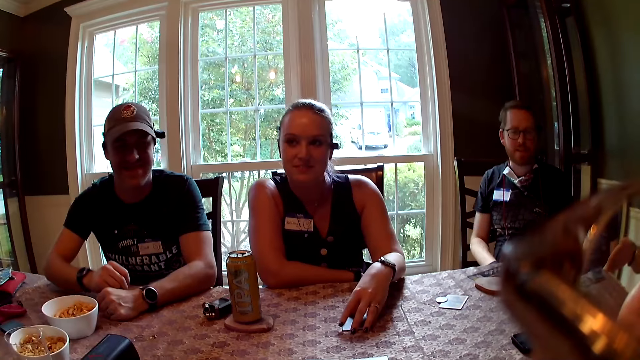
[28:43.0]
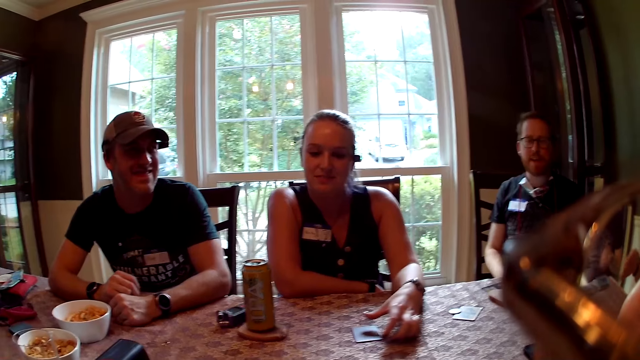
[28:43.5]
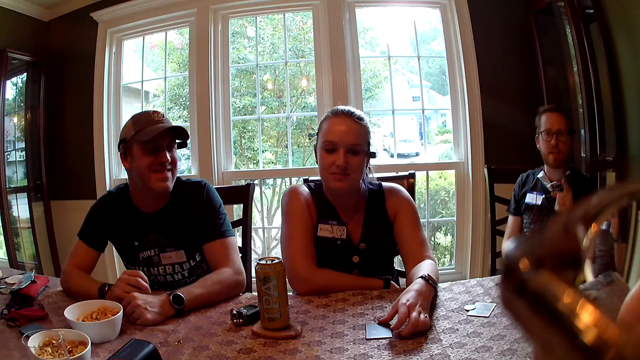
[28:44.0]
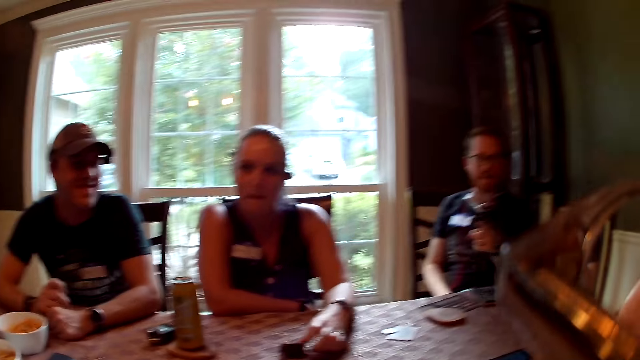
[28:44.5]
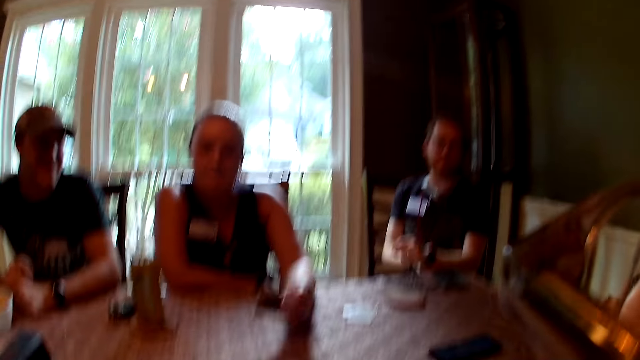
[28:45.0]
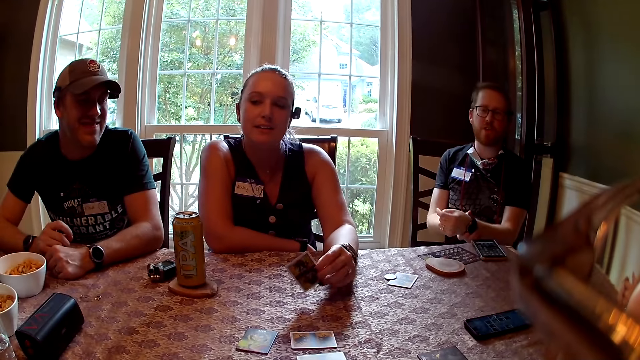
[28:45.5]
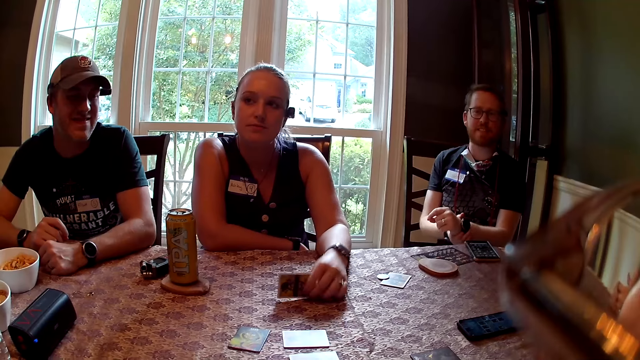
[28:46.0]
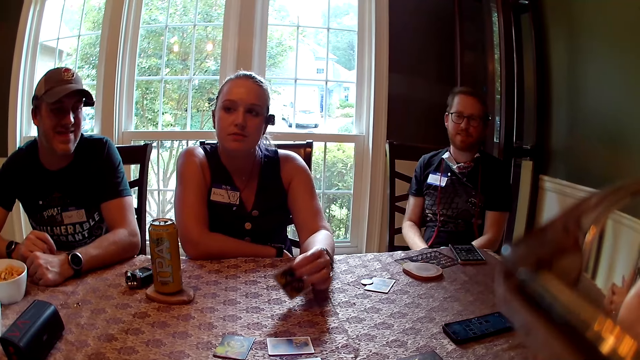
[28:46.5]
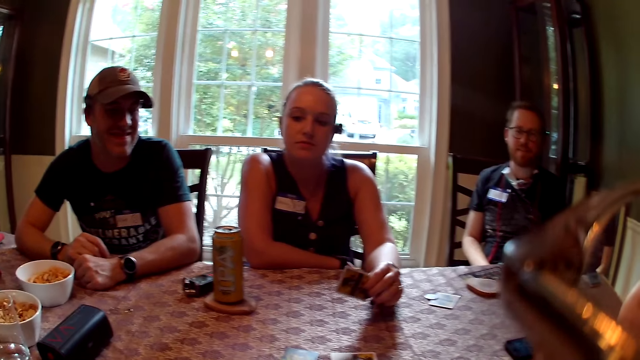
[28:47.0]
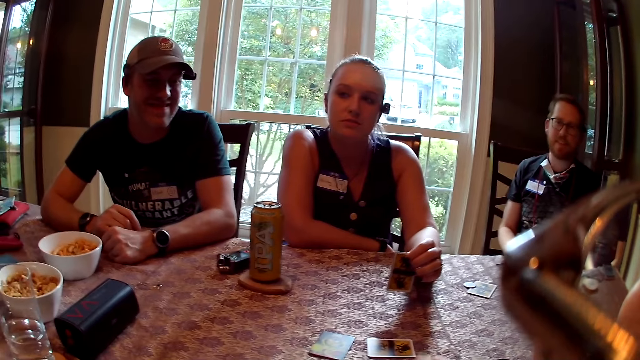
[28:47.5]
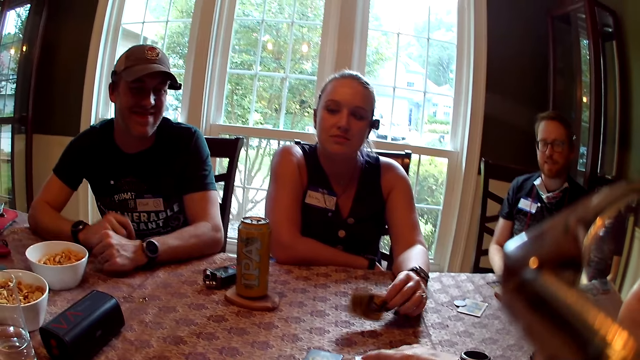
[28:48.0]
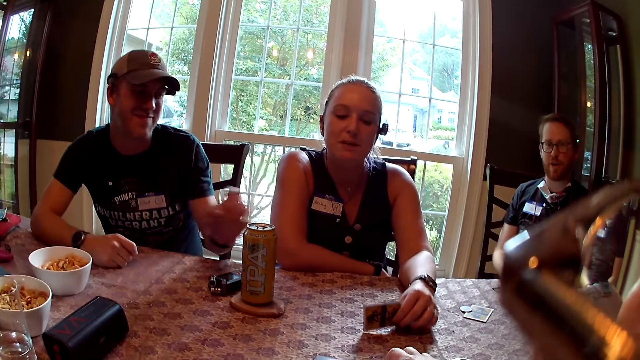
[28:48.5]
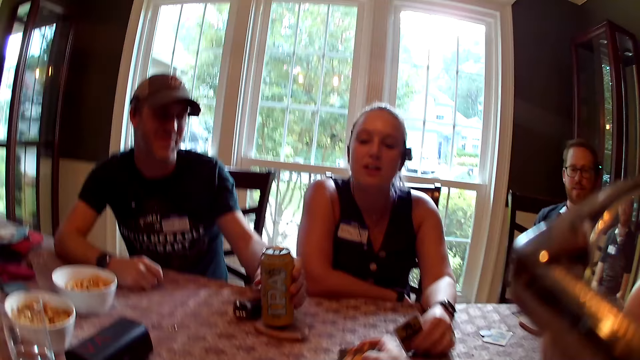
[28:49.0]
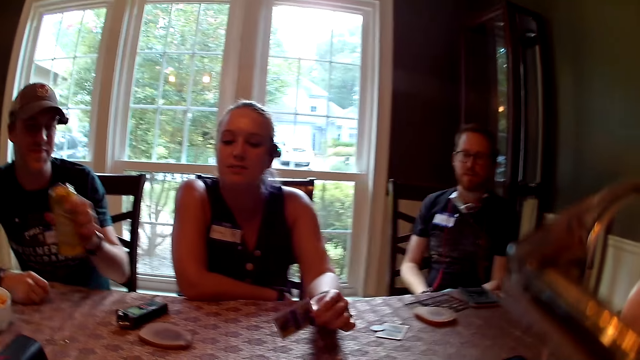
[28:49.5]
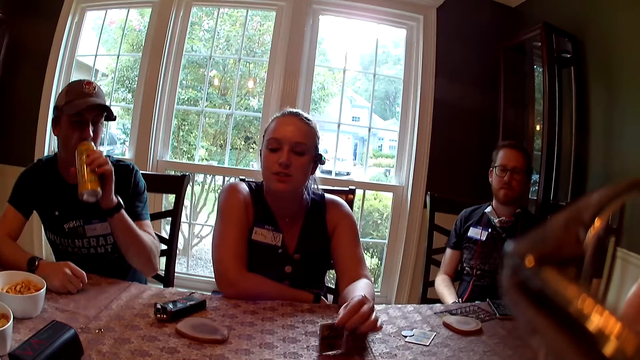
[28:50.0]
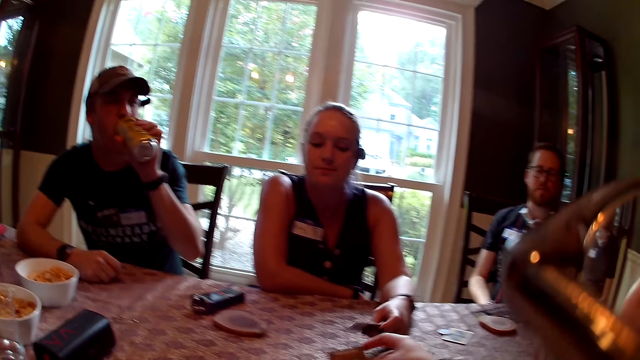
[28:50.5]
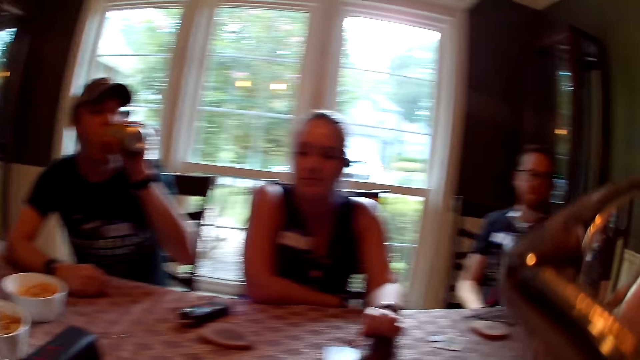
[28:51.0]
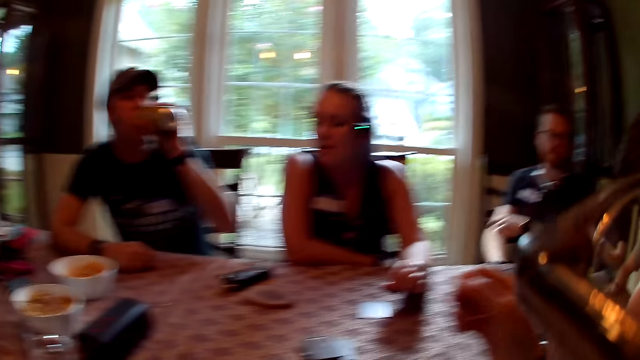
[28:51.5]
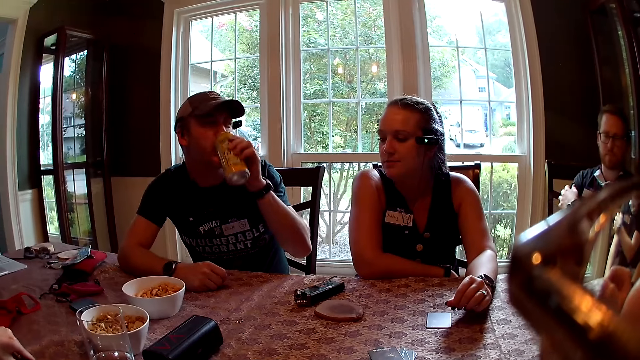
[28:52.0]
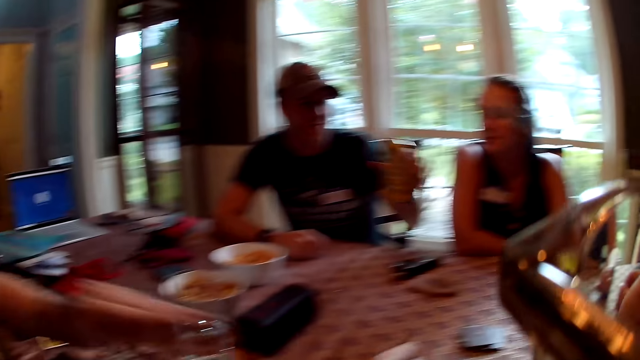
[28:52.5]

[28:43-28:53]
A person converses with three men and a woman. The camera wearer converses with the group. One of the men converses with the other men, the woman and the person. The woman picks up a card from the table with her left hand. The person converses with the men and the woman. The camera wearer touches the cards on the table with her right hand. A man picks up the can on the table with his left hand. The woman converses with the men and the person. The man drinks from the can with his left hand. The camera wearer drops the card on the table with her right hand. The woman drops a card on the table with her left hand.

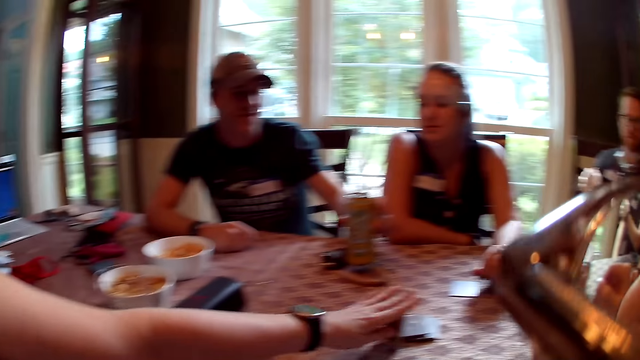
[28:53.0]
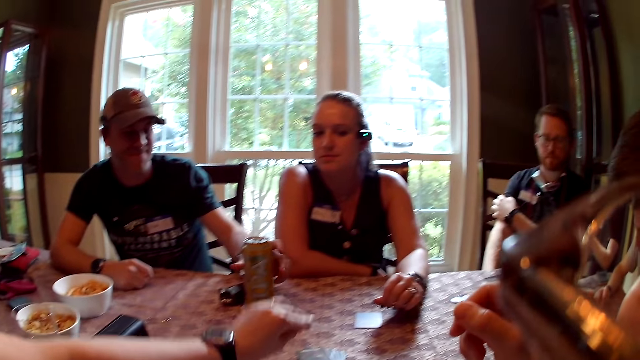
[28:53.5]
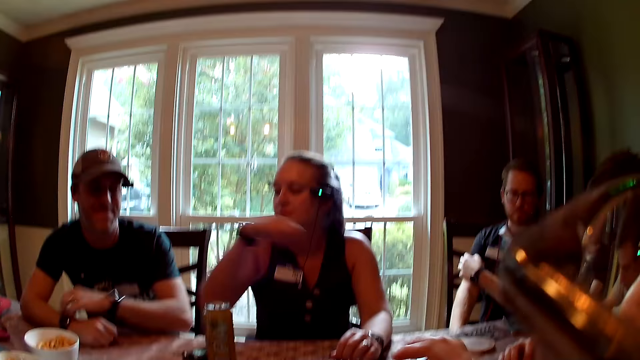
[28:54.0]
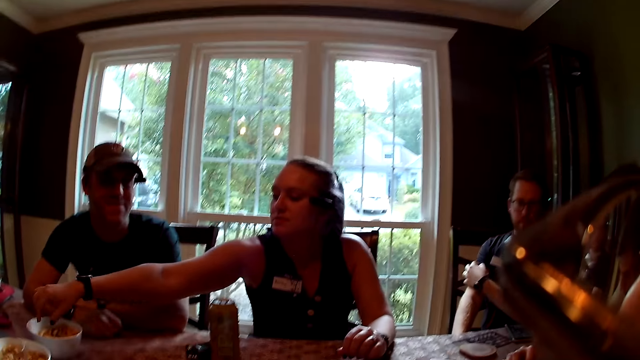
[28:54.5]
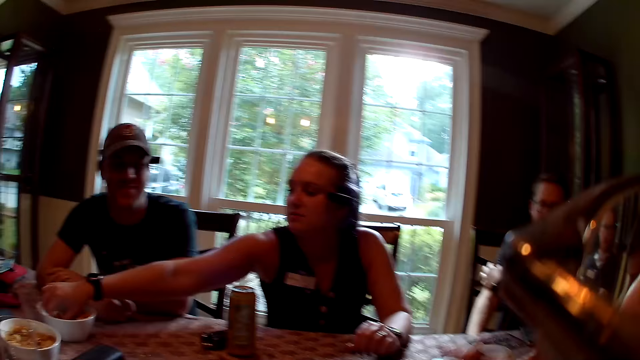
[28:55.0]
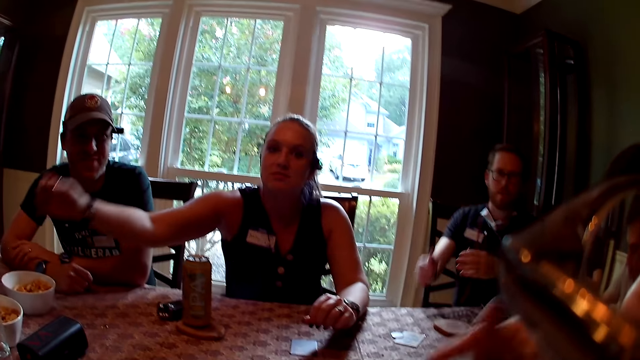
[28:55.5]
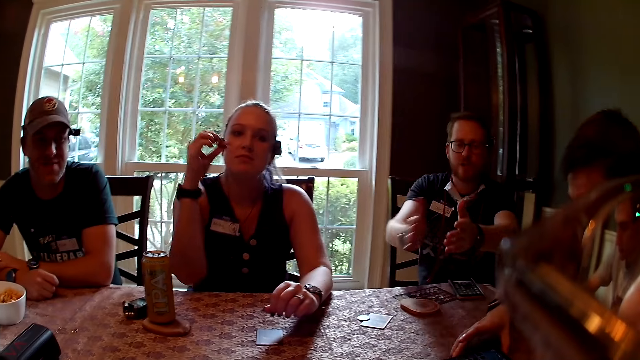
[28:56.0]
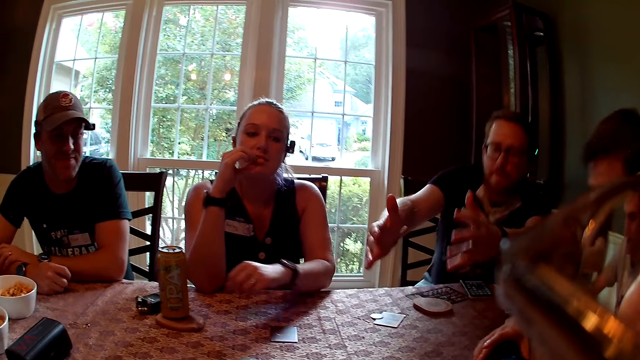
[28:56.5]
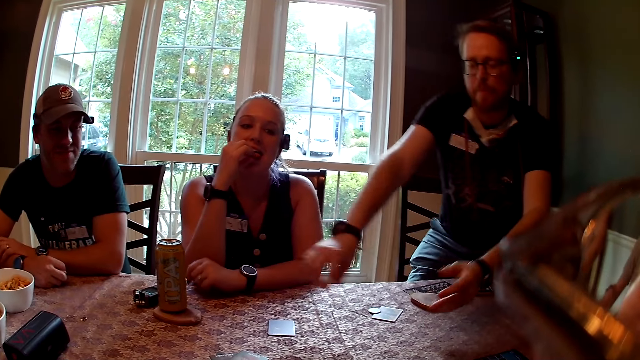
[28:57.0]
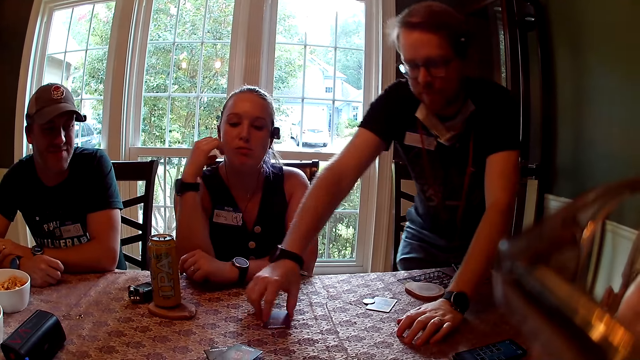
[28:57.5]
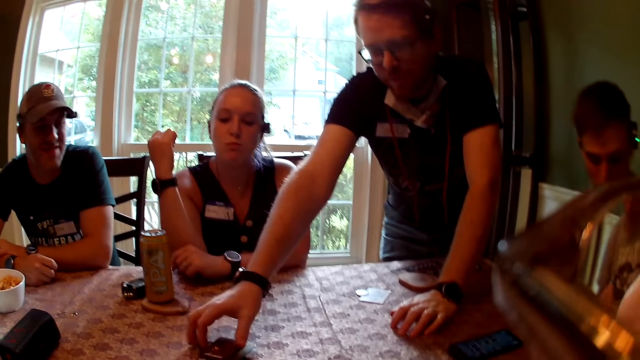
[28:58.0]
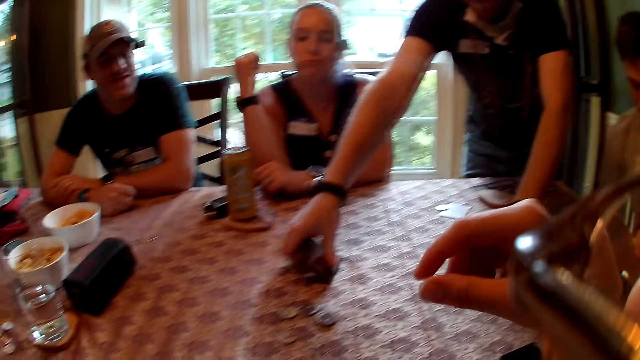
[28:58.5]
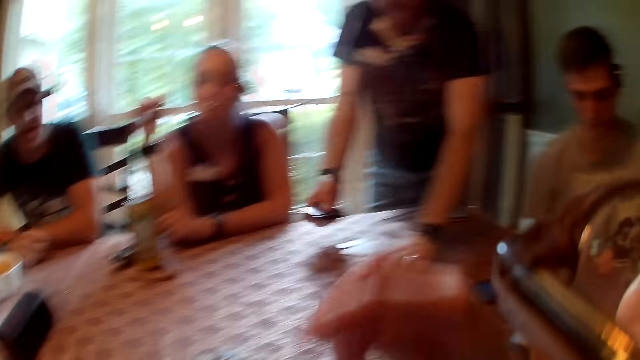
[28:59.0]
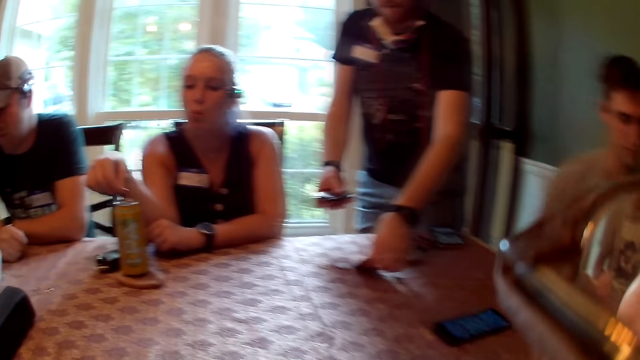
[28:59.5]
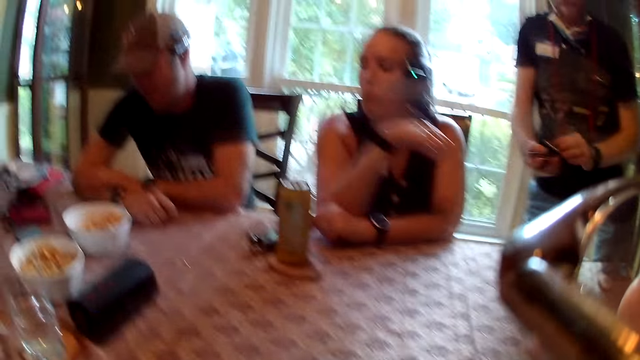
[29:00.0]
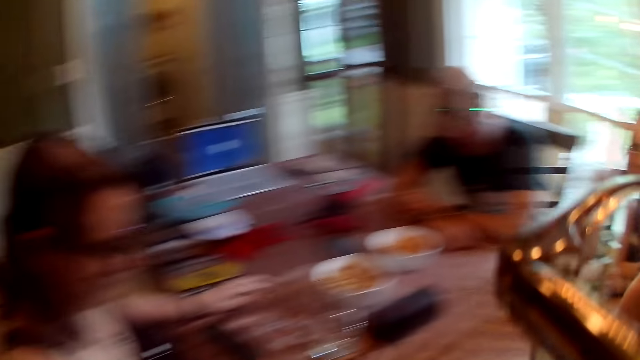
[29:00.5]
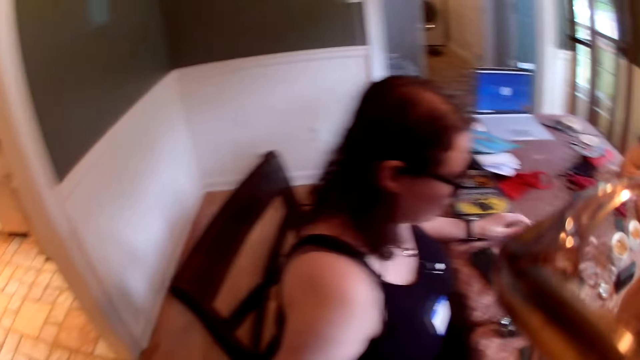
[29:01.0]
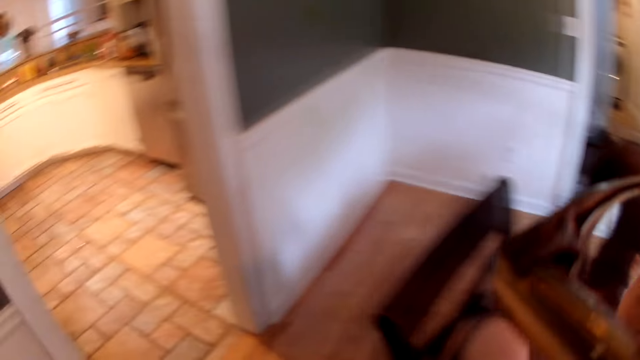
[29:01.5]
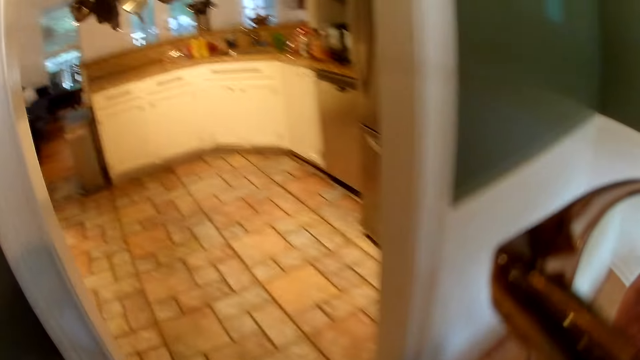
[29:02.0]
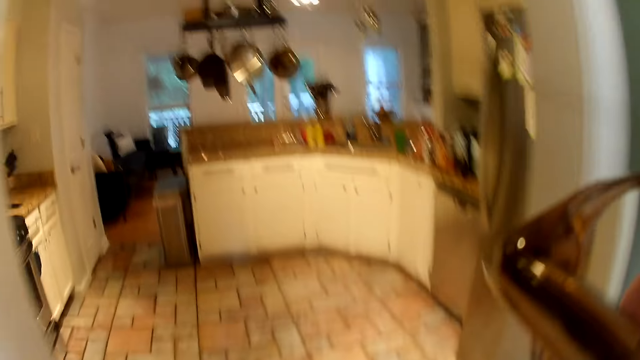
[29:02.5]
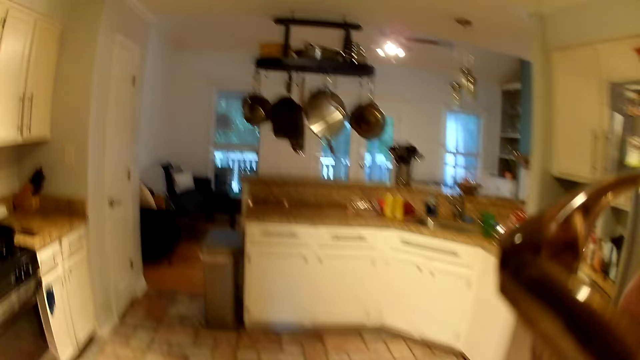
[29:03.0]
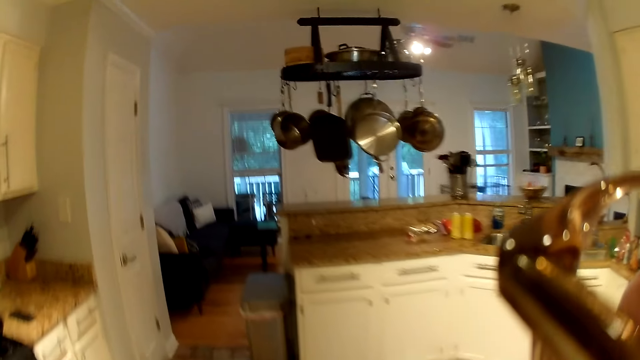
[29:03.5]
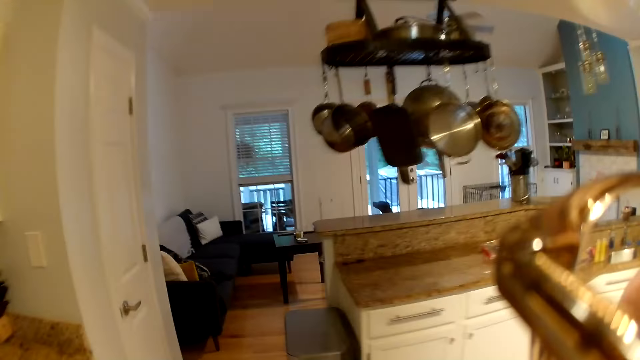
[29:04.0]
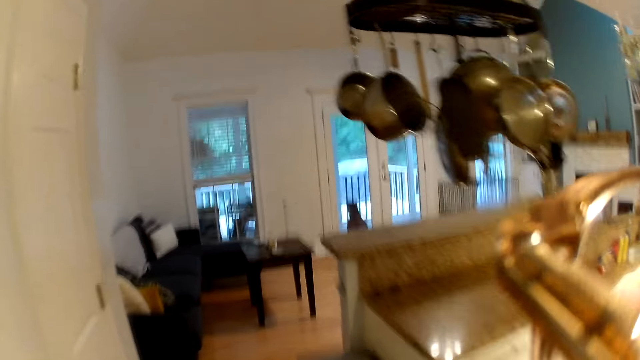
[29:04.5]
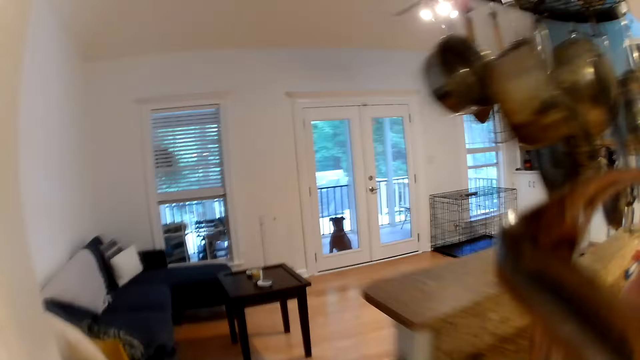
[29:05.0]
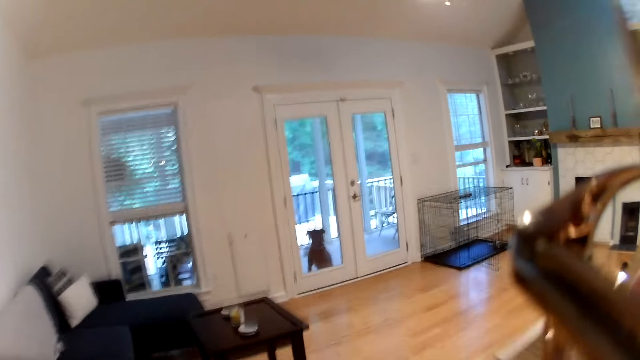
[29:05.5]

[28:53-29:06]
A woman flips the card on the table with her left hand. A man drops the can on the table with his left hand. The camera wearer converses with three men, a woman and a person. Another woman picks chips from the bowl with her right hand. The second woman eats the chips with her right hand. One of the men converses with the other men, the woman and the person. Another of the men converses with the other men, the woman and the person. Another man picks cards from the table with his left hand. The camera wearer converses with the men, the woman and the person. The man picks cards from the table with both hands. The camera wearer turns back. They walk into the kitchen.
